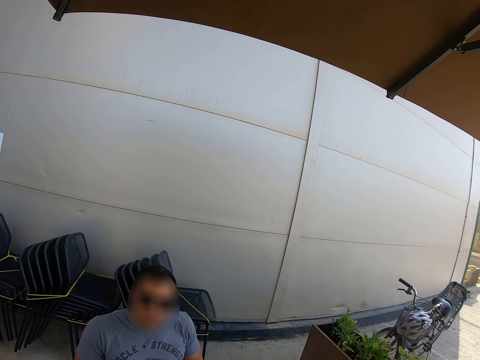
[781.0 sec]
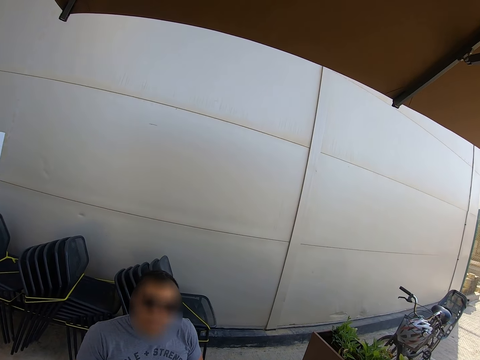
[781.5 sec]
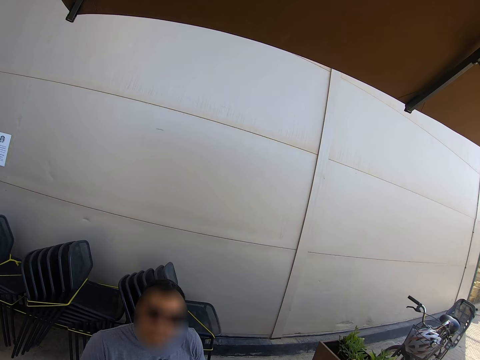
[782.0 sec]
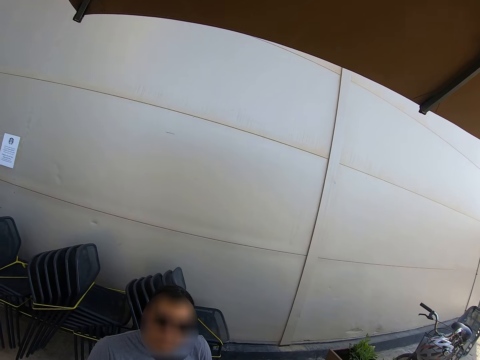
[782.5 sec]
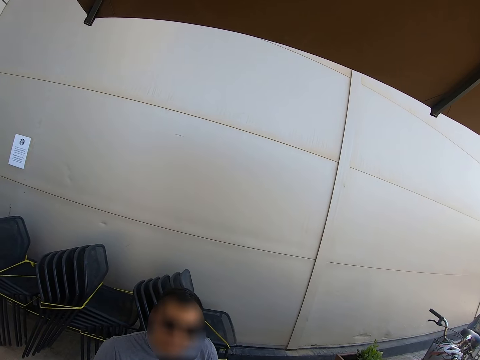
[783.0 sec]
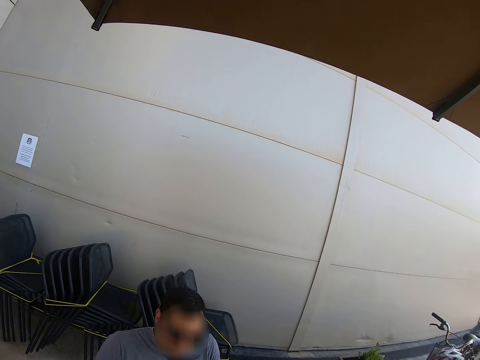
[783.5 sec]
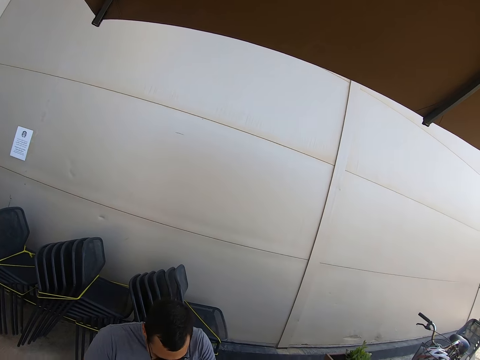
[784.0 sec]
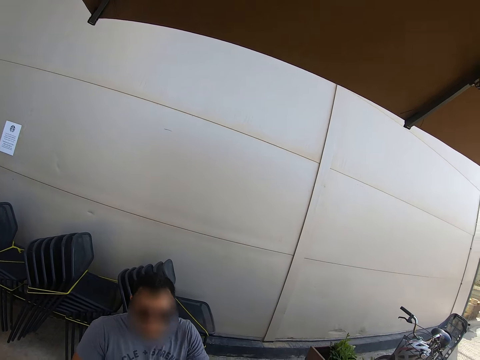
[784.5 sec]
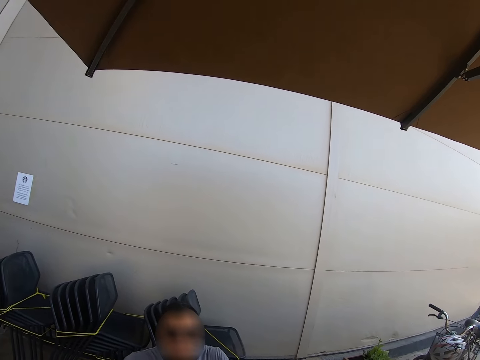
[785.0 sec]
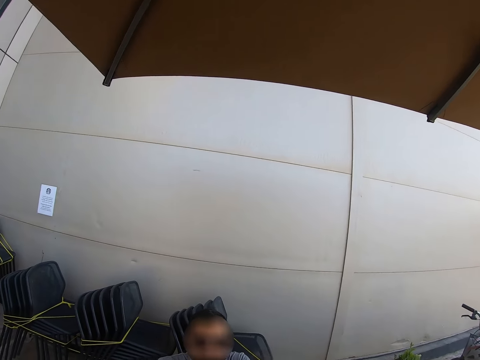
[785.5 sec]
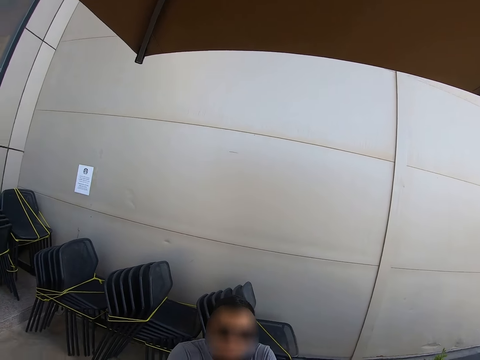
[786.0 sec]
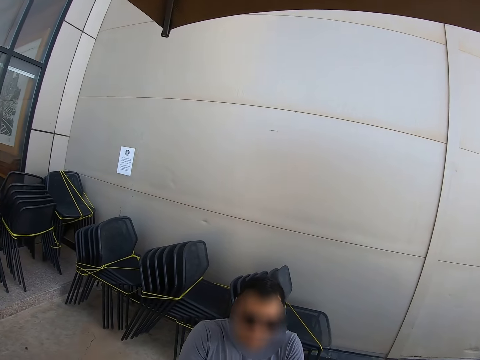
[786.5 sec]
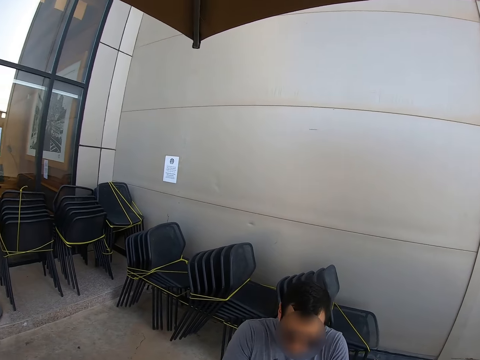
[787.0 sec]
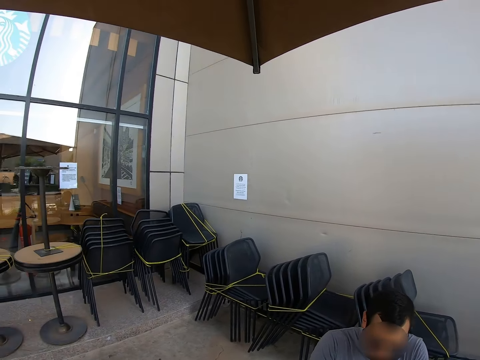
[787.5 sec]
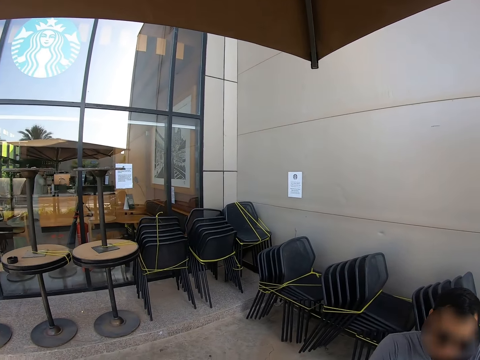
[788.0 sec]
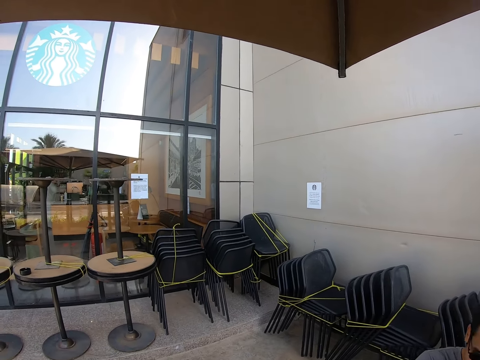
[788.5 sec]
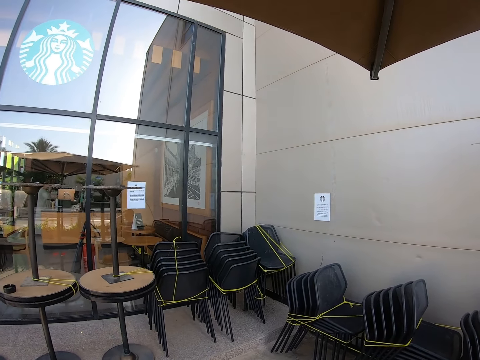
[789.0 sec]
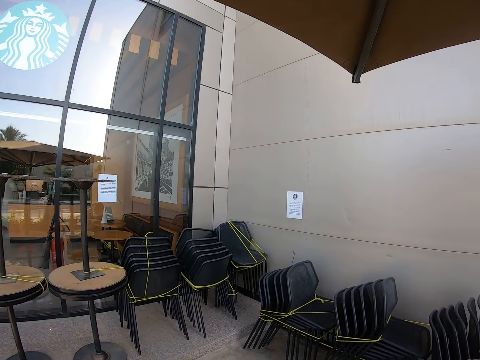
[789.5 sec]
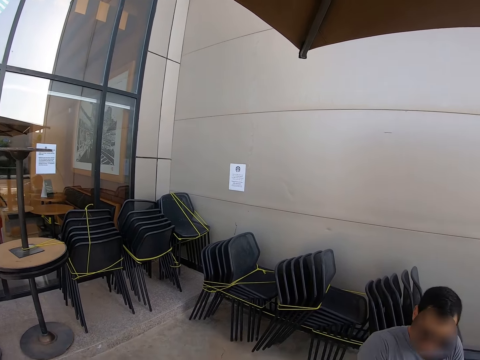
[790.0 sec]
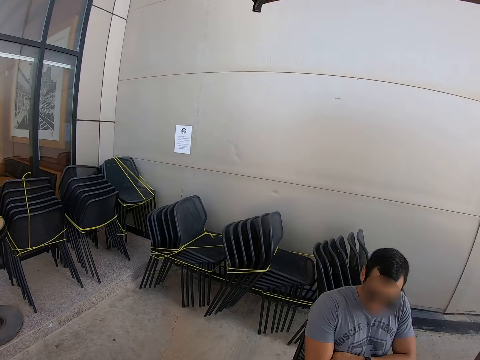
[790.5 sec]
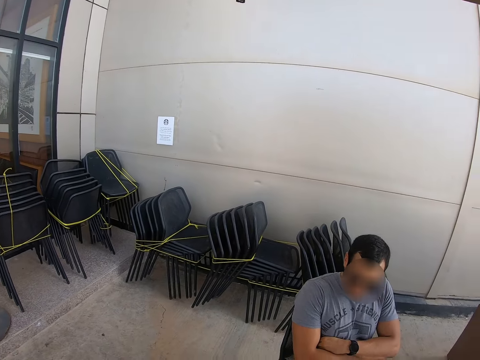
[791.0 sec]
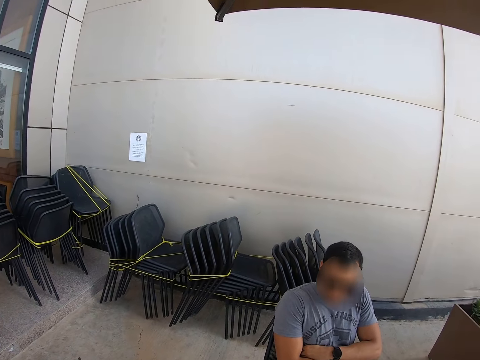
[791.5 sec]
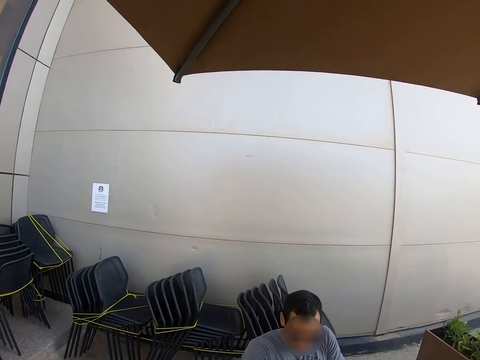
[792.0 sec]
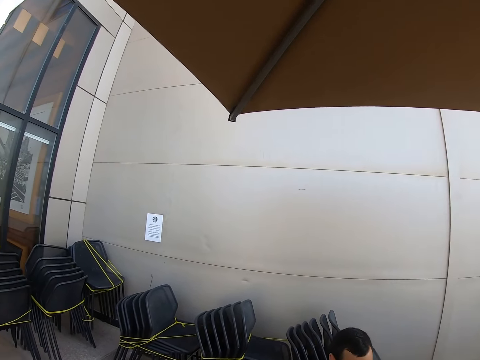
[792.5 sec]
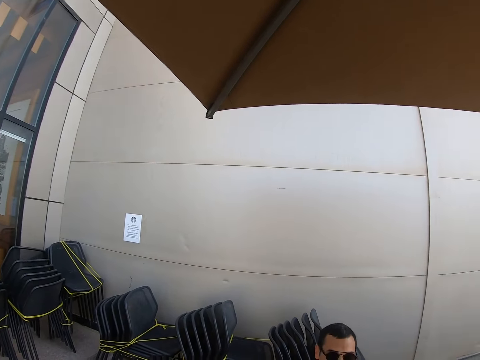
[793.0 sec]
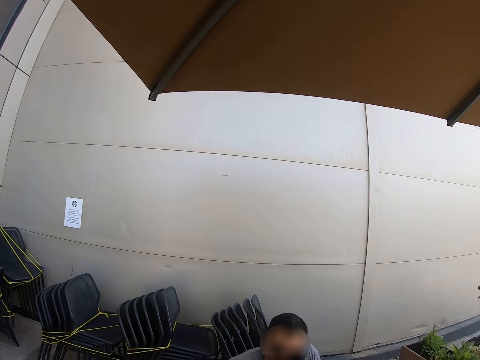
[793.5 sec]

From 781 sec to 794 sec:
A man sits on a chair.

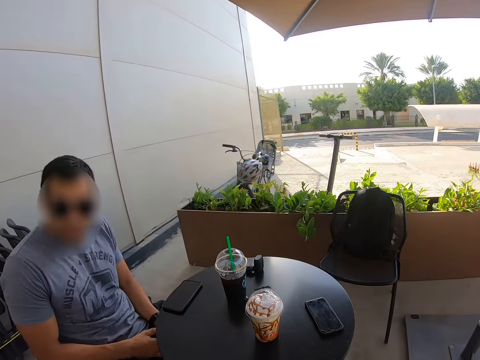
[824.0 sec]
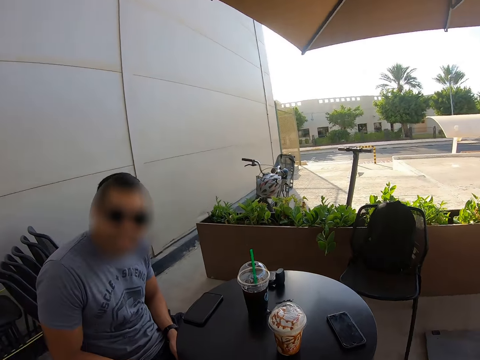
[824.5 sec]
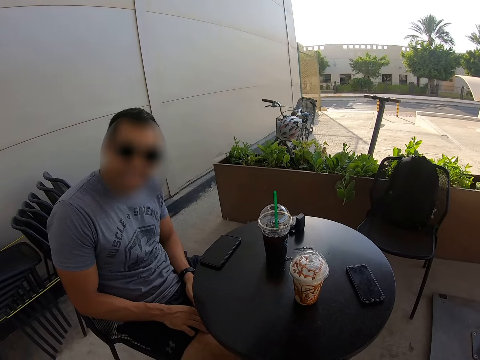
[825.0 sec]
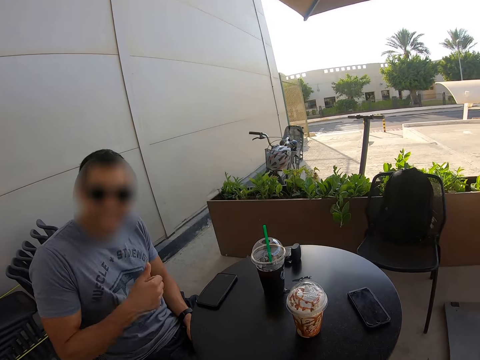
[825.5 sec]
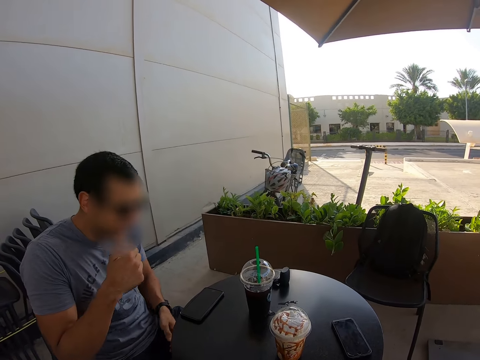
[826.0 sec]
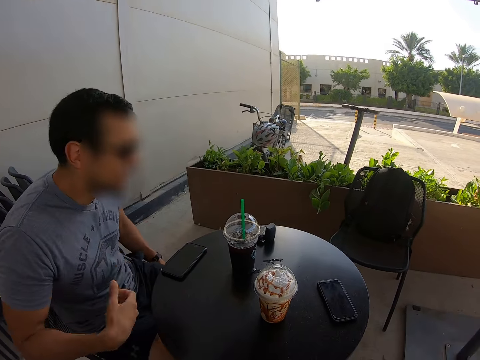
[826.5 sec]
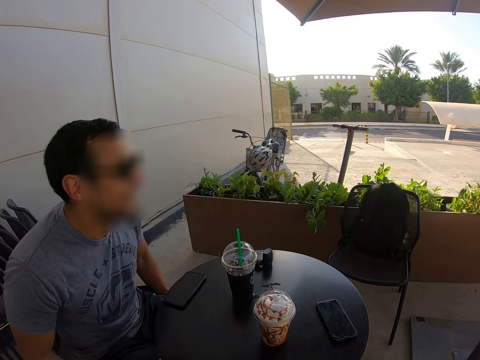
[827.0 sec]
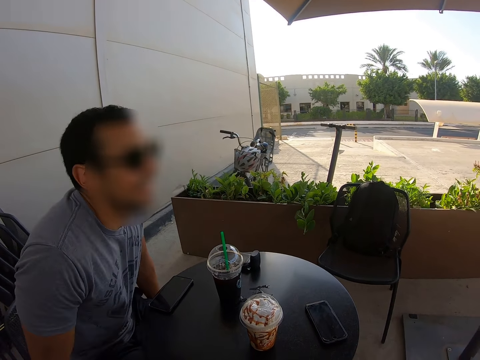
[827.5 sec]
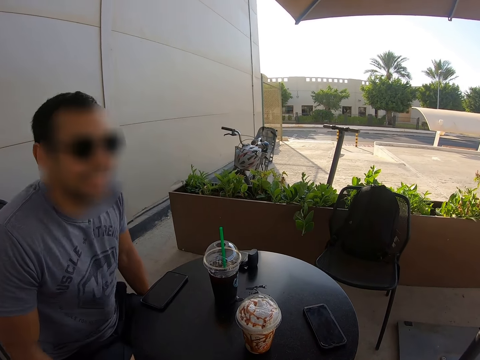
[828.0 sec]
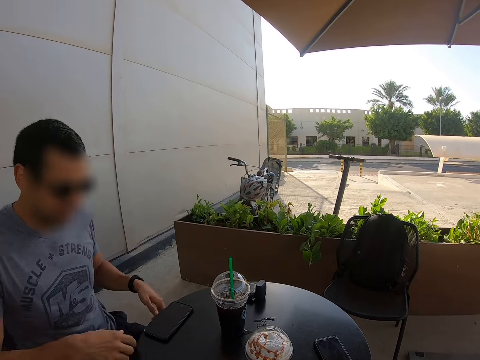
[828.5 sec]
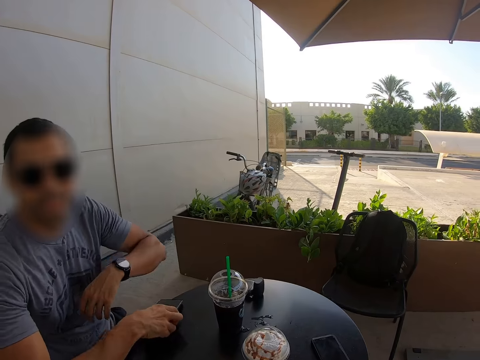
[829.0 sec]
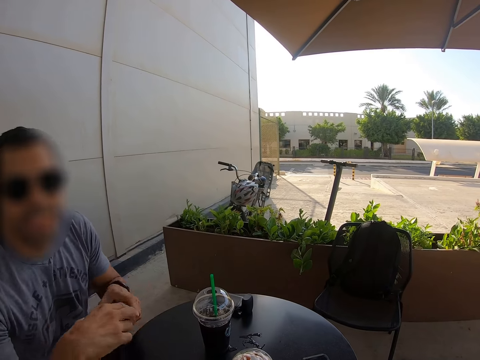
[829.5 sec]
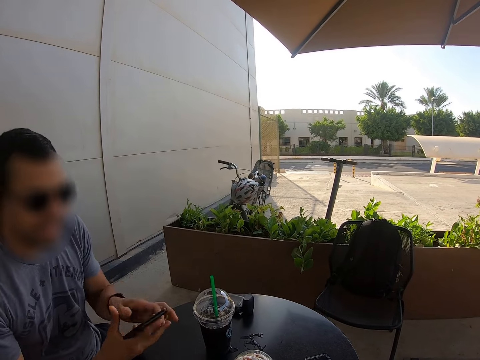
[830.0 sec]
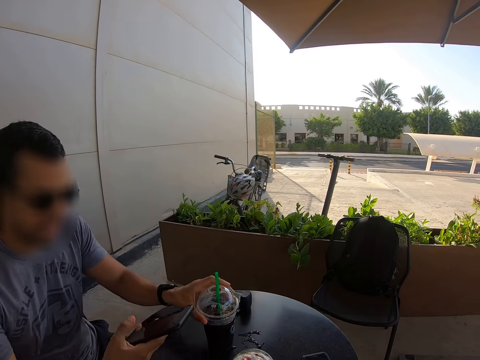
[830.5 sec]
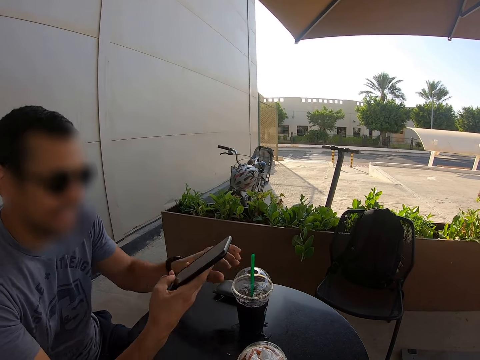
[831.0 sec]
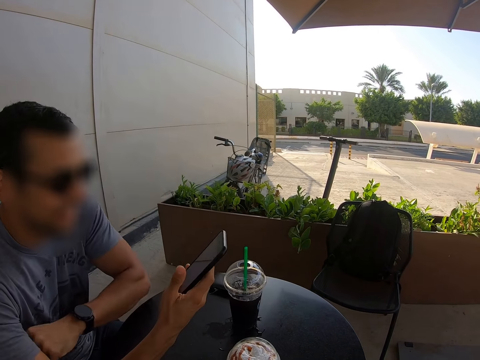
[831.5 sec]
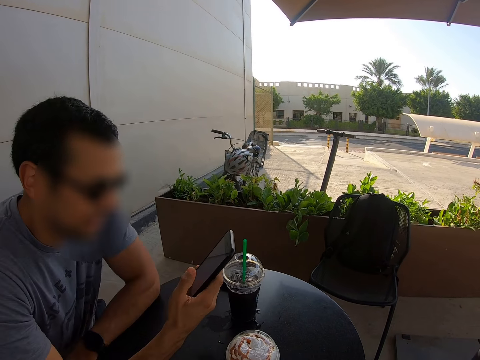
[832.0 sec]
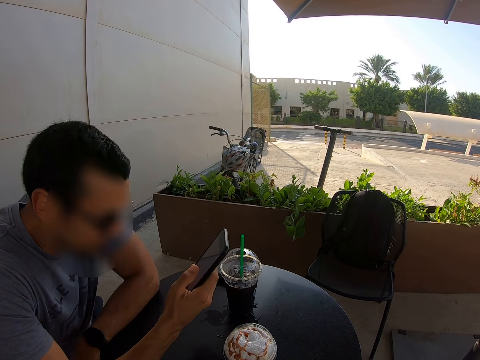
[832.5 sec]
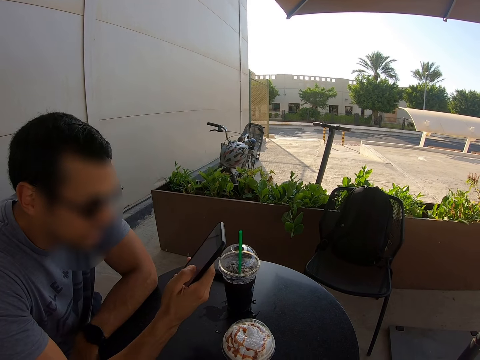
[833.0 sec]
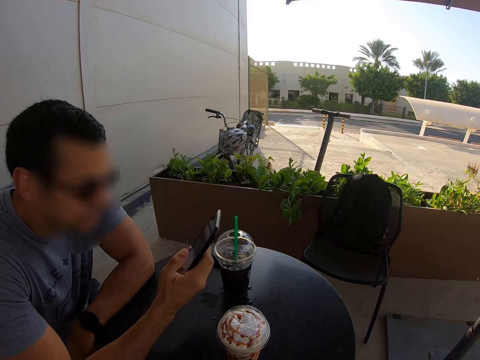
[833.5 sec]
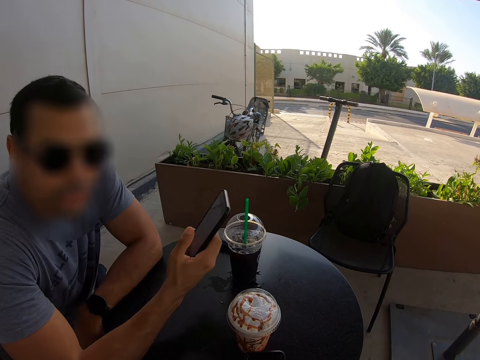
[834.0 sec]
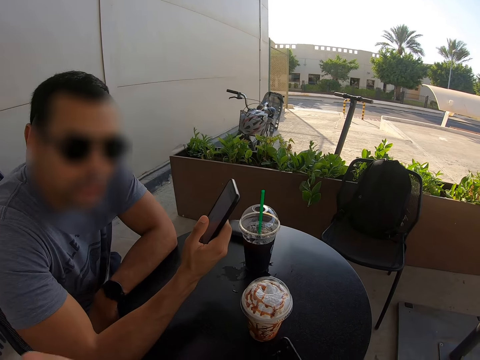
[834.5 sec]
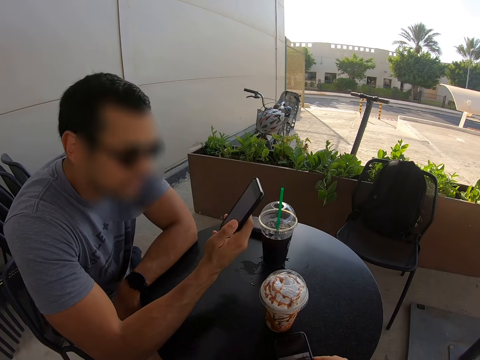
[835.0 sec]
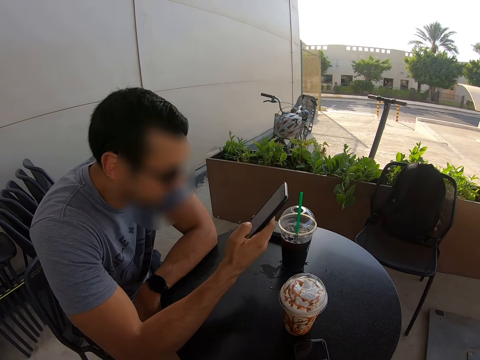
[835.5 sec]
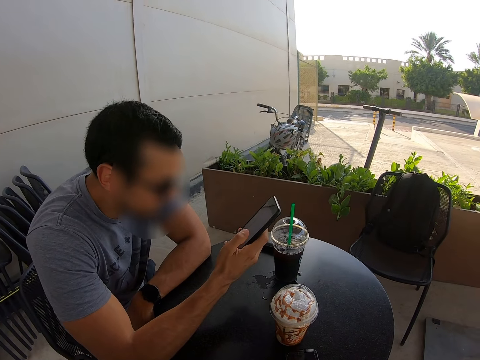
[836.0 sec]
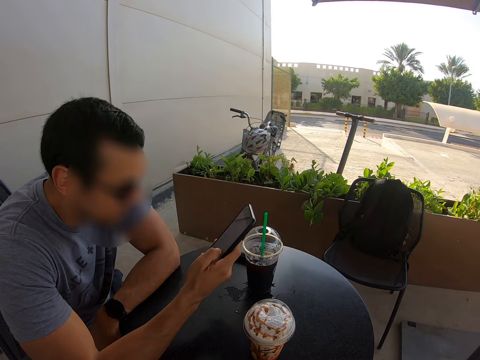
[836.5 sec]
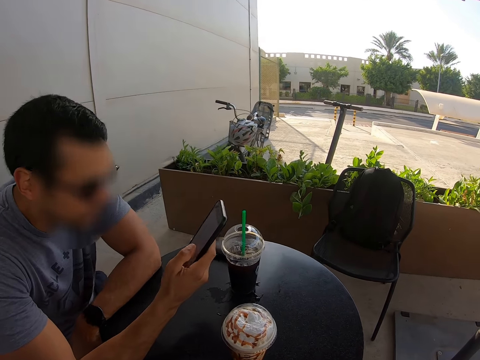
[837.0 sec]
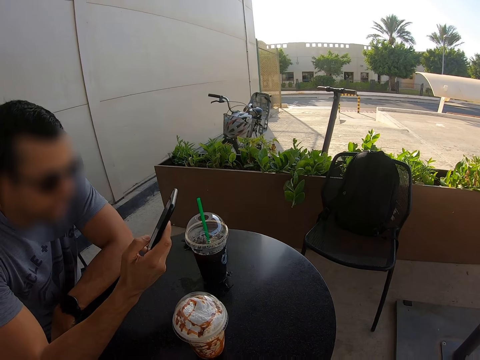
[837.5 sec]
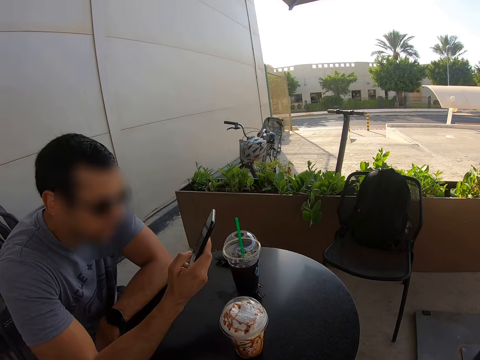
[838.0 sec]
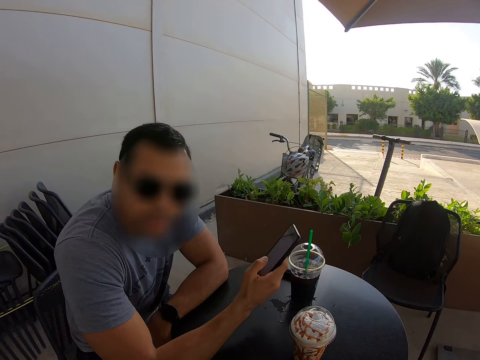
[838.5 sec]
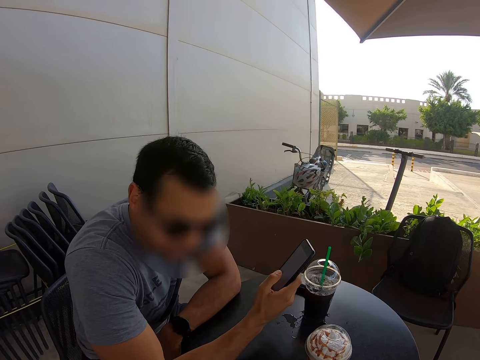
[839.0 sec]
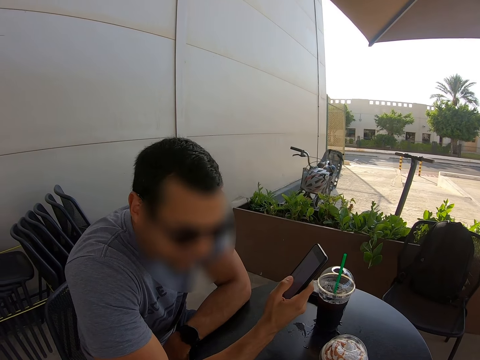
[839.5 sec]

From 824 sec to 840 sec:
A man lifts a finger. The camera wearer lifts a hand and picks up a phone. The man holds a mobile phone. The camera wearer moves a drink and uses the phone. The man uses the phone.
